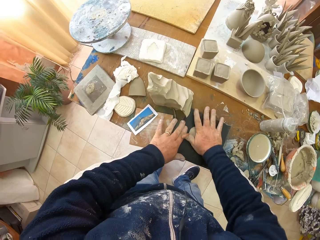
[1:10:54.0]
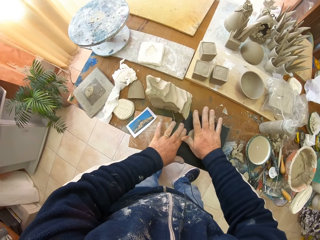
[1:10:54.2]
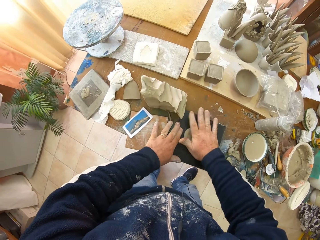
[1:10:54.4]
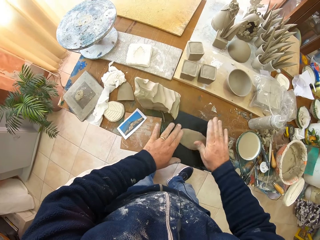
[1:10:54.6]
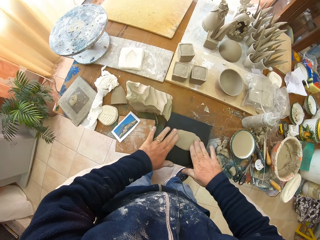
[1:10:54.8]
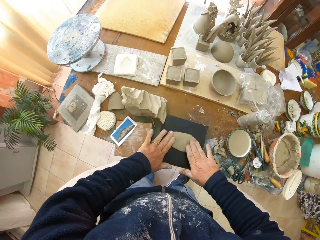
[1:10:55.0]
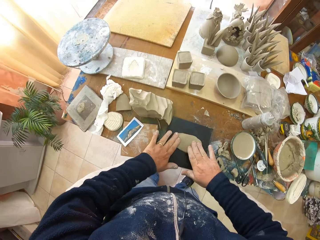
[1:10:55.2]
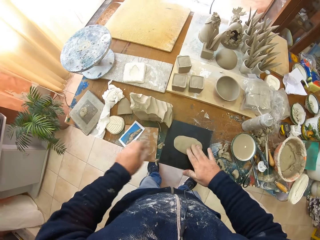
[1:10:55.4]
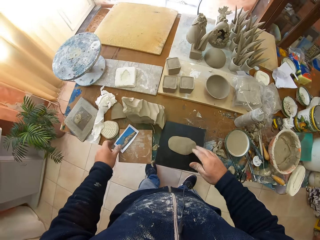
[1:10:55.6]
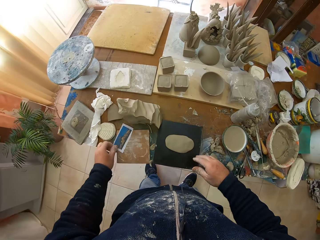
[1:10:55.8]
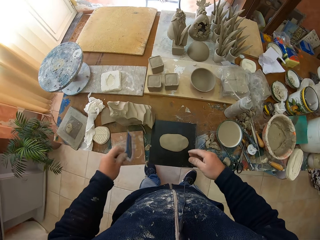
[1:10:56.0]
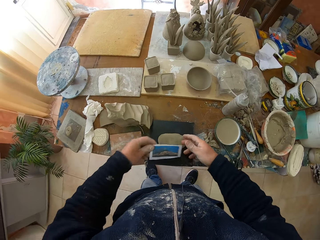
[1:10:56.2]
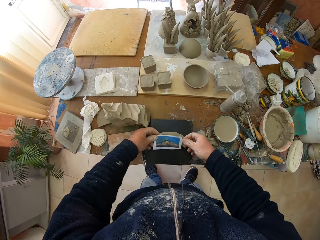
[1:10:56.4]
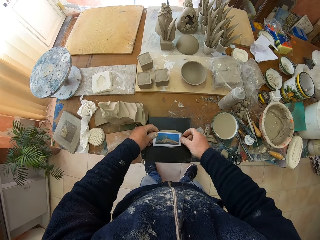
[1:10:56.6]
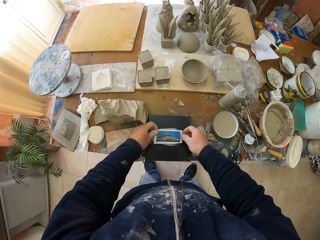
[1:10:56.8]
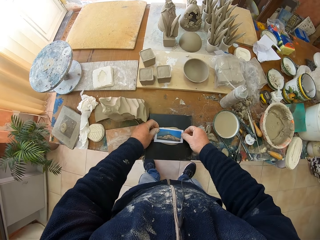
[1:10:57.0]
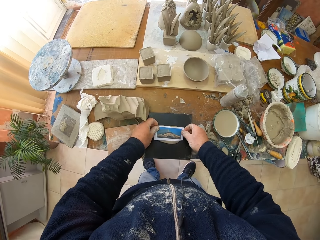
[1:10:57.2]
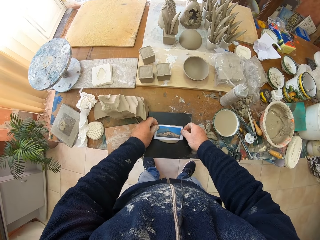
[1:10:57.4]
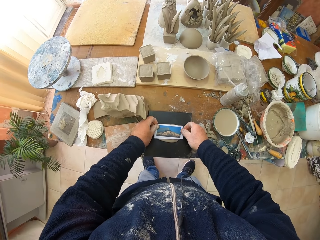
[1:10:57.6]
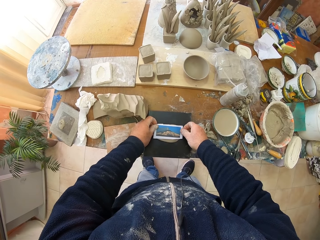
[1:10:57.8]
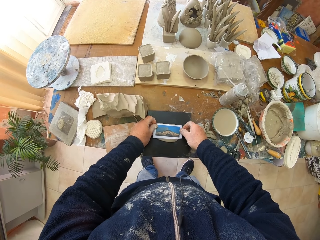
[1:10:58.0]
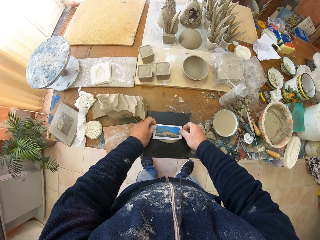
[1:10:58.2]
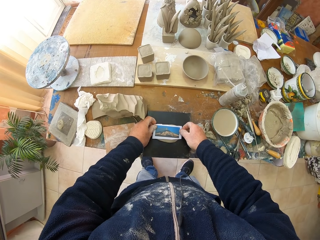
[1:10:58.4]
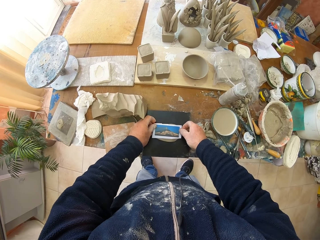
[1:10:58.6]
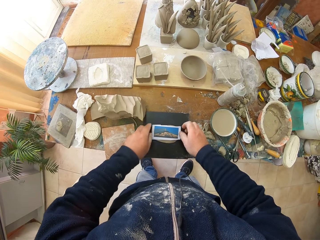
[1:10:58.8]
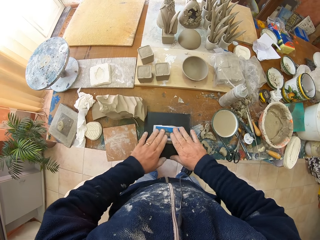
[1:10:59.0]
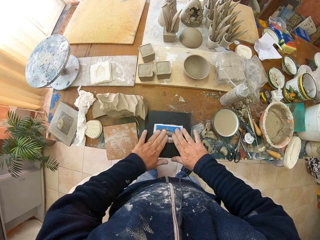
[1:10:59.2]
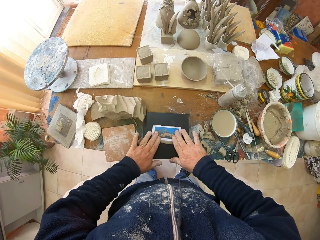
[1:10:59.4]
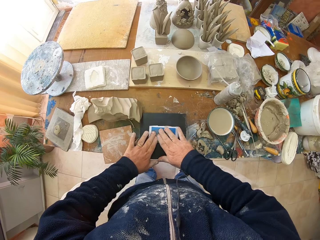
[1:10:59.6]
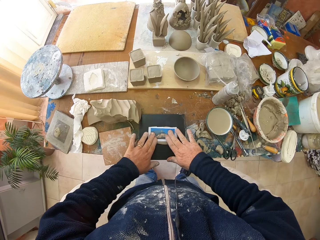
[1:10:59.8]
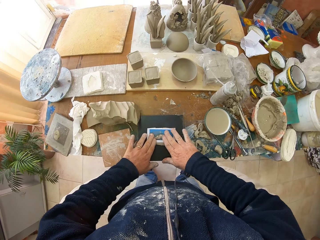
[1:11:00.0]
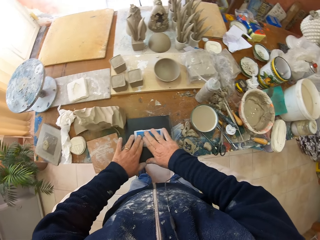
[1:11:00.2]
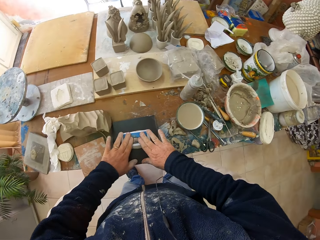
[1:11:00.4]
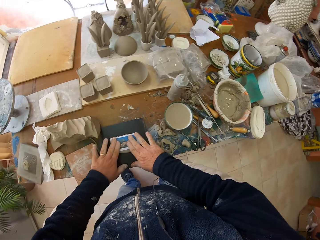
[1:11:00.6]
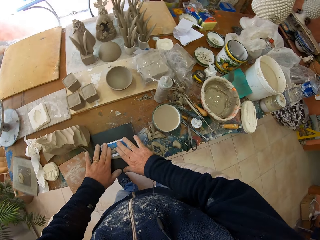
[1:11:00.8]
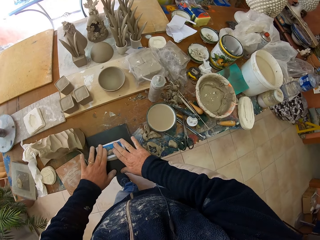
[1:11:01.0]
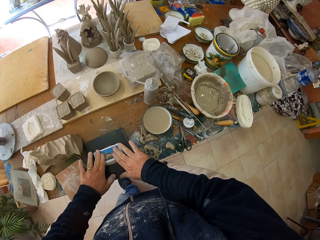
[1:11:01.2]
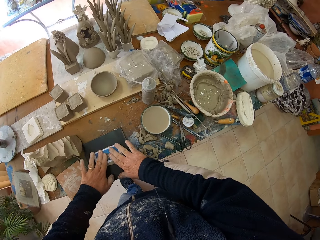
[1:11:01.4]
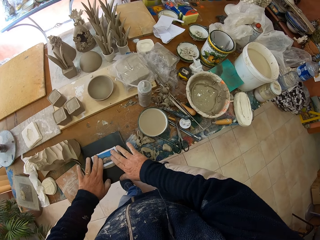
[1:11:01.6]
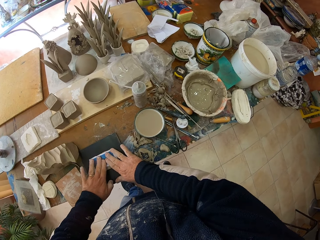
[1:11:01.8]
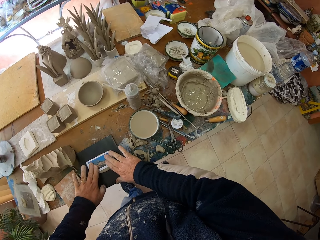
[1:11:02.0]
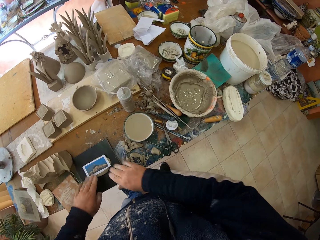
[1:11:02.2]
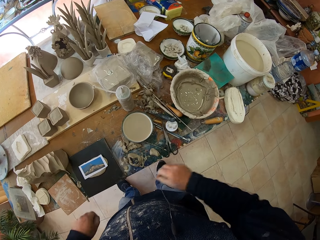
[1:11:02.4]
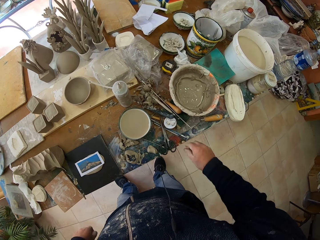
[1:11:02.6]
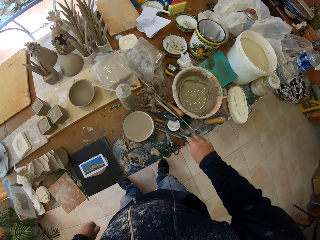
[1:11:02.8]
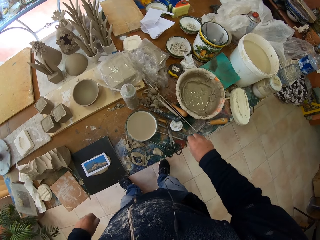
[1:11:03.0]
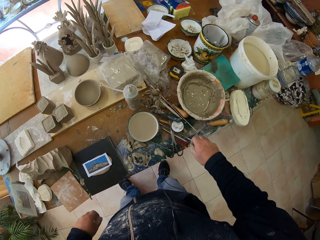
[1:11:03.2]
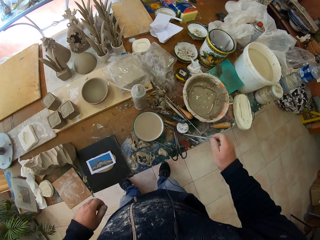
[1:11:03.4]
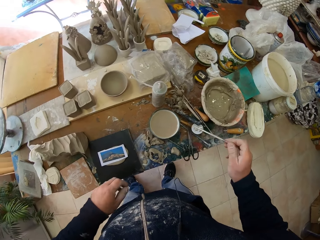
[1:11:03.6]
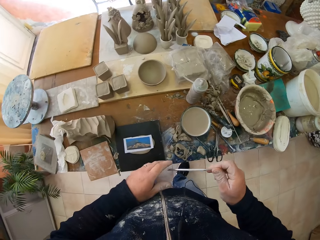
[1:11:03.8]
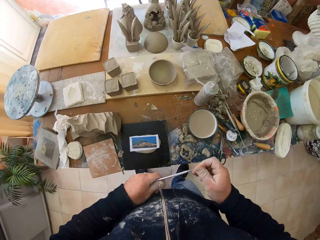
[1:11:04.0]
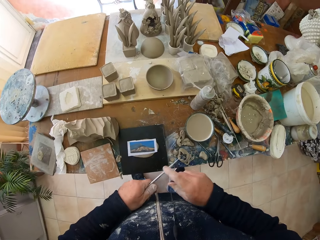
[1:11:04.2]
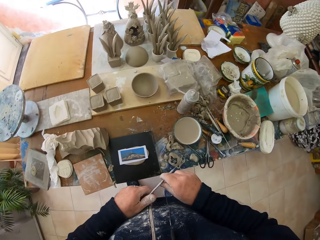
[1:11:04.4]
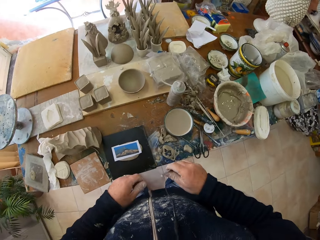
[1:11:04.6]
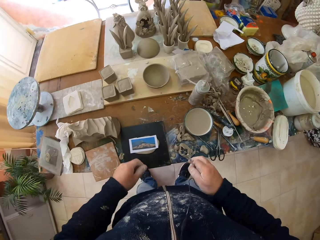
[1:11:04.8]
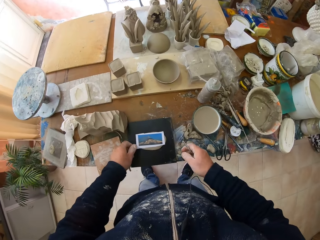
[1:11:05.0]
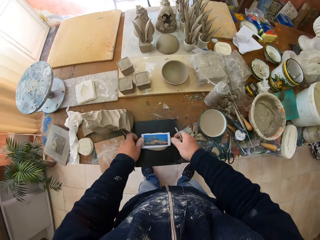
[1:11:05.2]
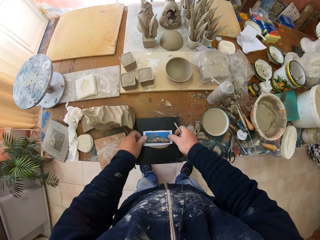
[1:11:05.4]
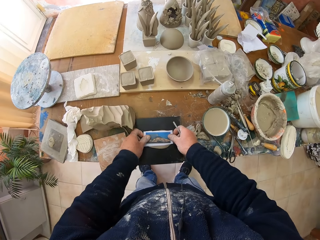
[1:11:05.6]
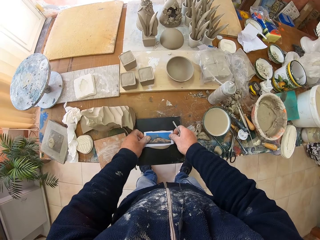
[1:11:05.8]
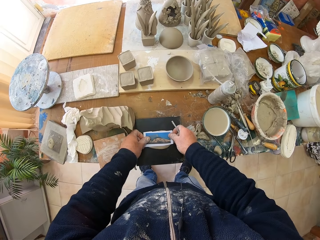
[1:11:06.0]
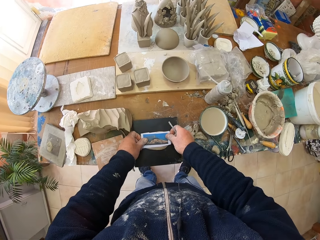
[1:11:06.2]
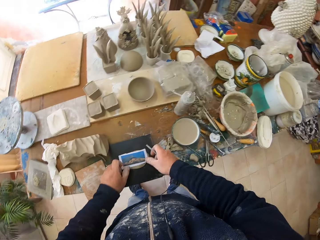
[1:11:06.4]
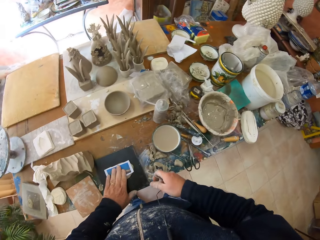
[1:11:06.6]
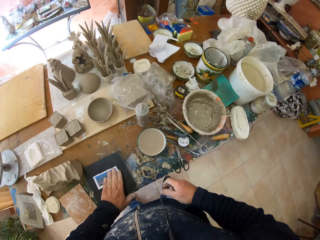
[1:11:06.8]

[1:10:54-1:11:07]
The camera wearer picks up a piece of paper from a table. They put the piece of paper on the clay. They adjust the piece of paper on the clay. They look around a garage. They pick up a rod or sculpting tool from the table. They adjust the piece of paper on the clay.

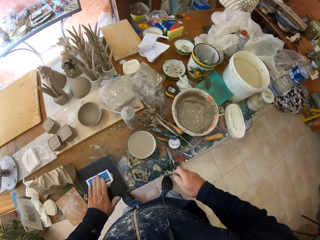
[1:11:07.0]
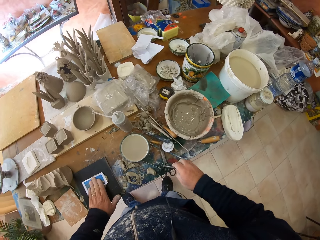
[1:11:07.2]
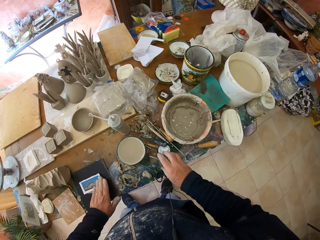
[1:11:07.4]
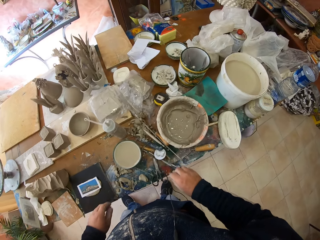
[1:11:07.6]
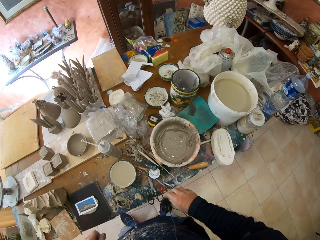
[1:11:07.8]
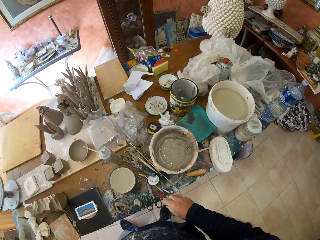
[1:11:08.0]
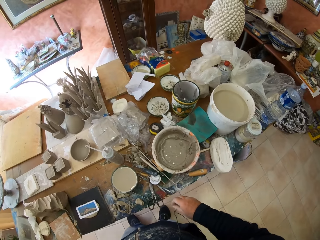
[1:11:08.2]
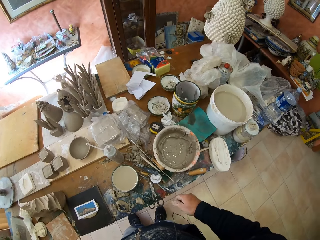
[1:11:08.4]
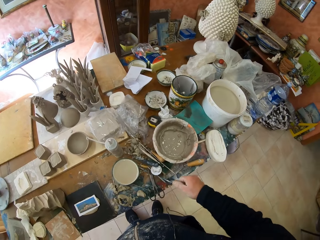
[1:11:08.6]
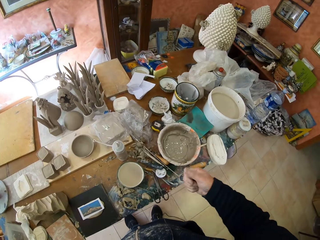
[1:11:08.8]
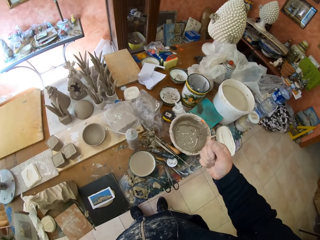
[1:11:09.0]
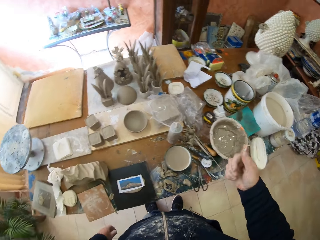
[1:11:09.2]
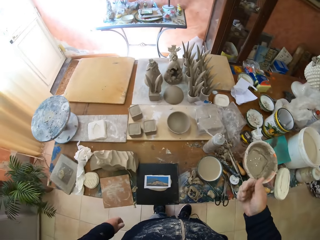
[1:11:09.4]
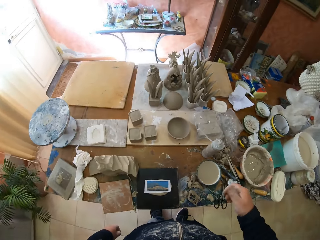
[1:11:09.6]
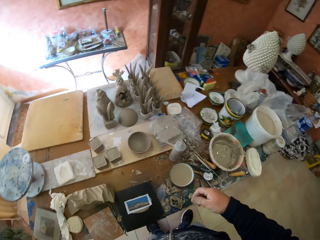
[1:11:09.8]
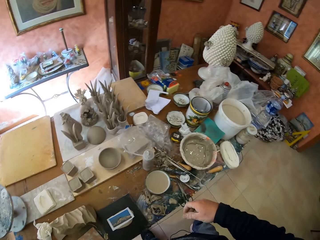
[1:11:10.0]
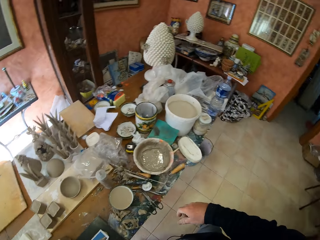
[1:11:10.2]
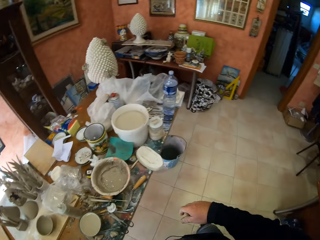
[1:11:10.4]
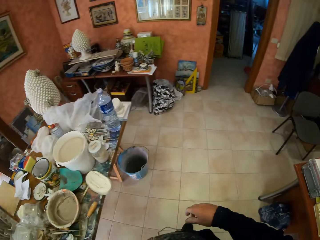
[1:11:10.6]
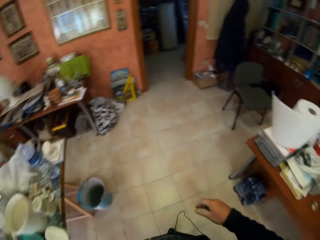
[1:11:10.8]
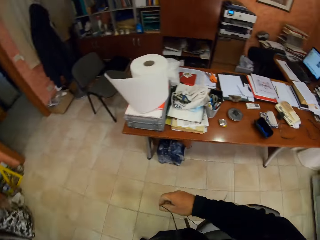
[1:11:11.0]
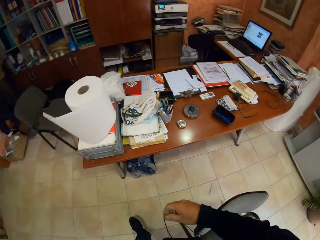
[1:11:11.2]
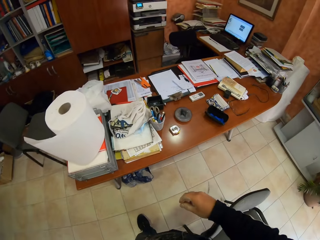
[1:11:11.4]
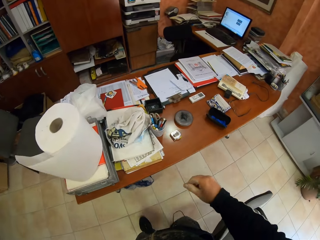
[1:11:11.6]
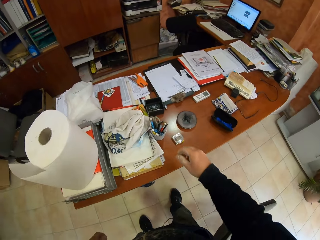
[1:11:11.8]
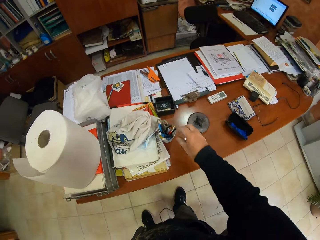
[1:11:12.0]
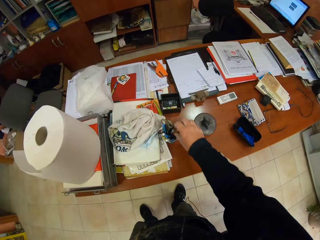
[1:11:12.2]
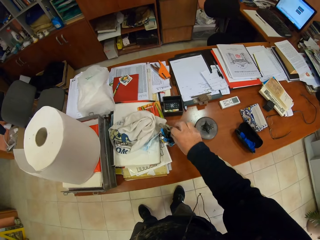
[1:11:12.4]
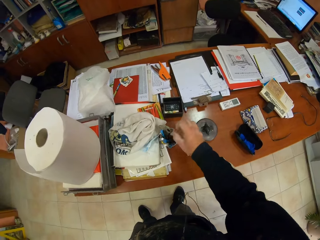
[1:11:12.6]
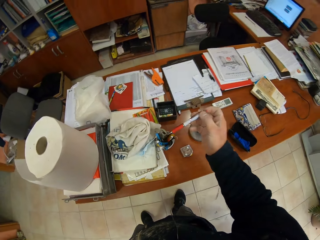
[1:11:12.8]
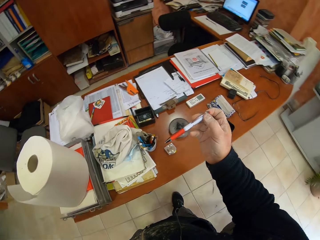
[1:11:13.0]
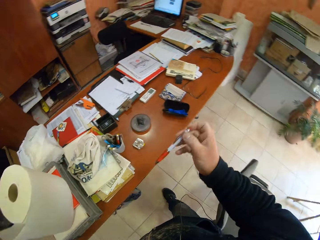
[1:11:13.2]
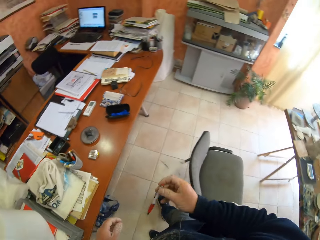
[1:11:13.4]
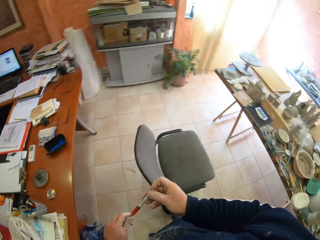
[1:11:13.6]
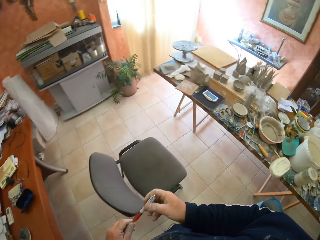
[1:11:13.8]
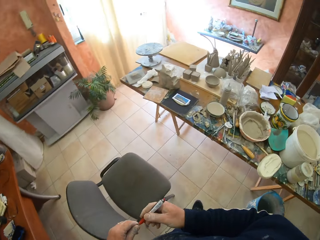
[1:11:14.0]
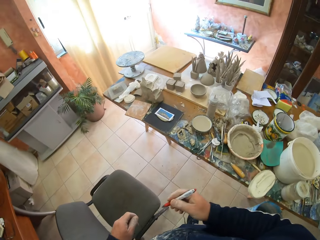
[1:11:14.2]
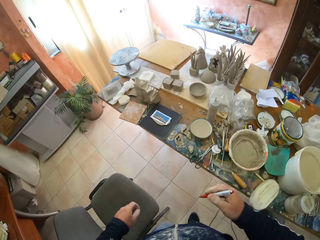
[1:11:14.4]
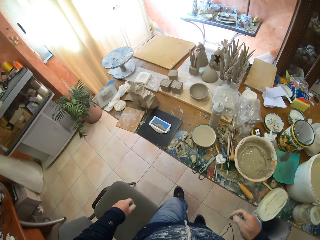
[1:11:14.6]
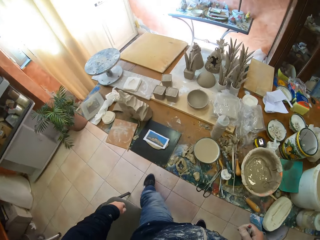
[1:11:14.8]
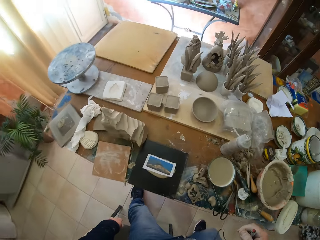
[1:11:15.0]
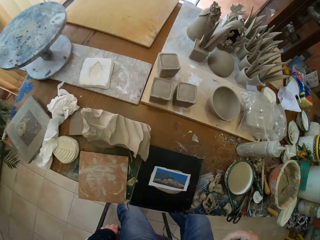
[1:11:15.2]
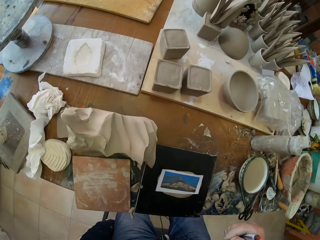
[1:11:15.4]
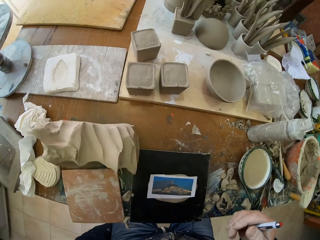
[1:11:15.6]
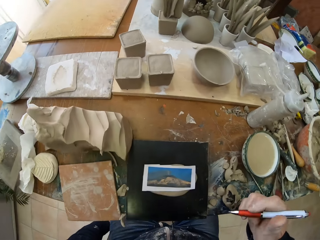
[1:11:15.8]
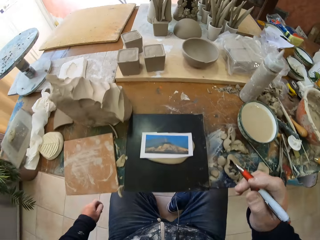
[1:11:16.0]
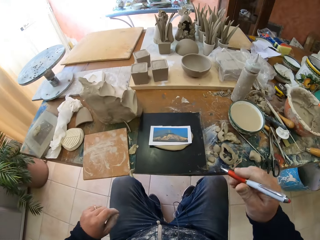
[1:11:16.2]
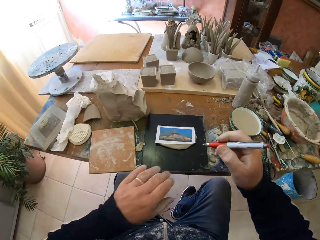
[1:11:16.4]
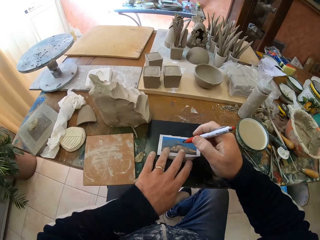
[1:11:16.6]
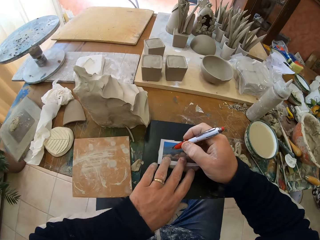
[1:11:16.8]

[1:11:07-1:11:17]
The camera wearer puts down a rod on a table. They look around a garage. They walk around the garage. They pick up a pen from a tin. They walk around the garage. They sit down on a chair.
